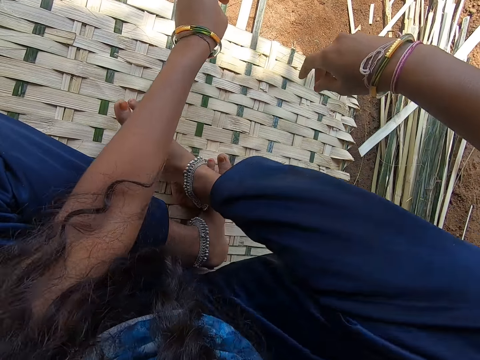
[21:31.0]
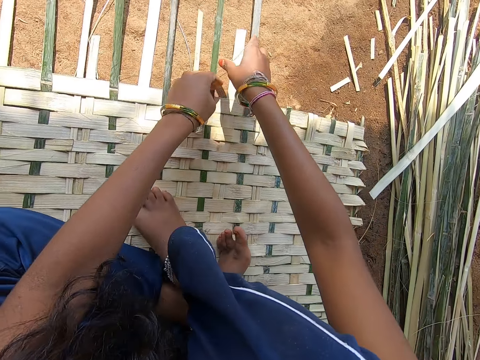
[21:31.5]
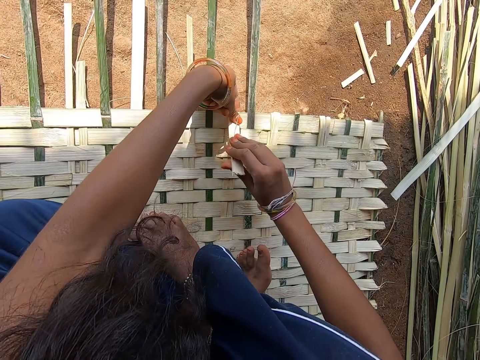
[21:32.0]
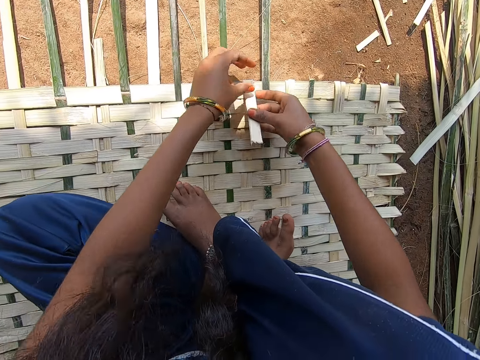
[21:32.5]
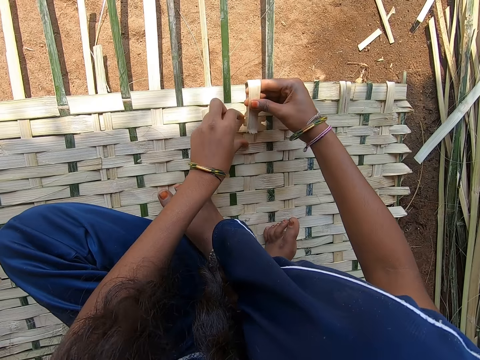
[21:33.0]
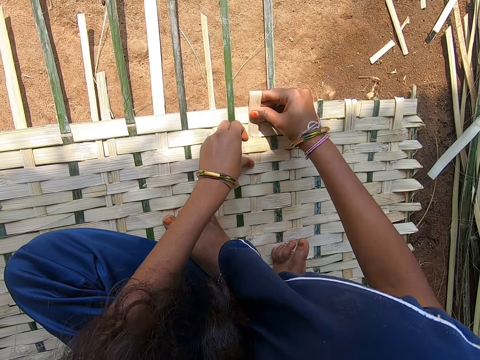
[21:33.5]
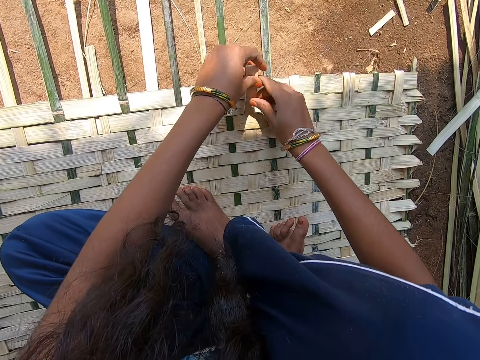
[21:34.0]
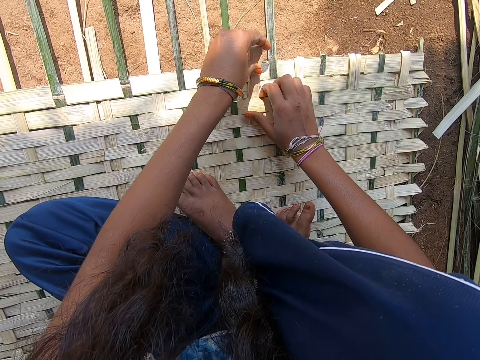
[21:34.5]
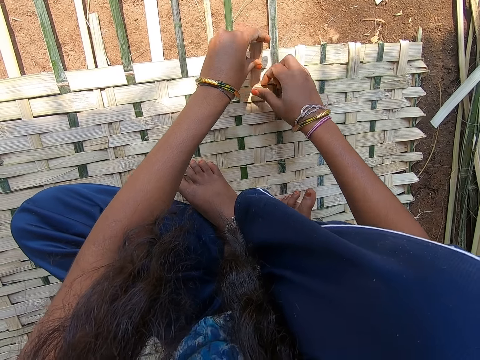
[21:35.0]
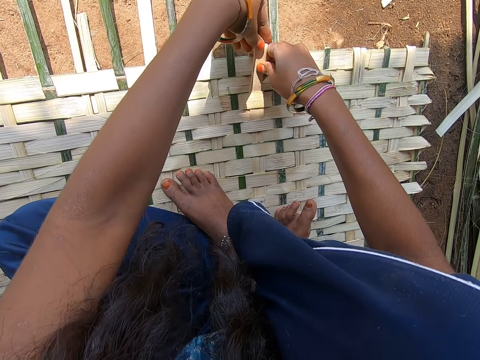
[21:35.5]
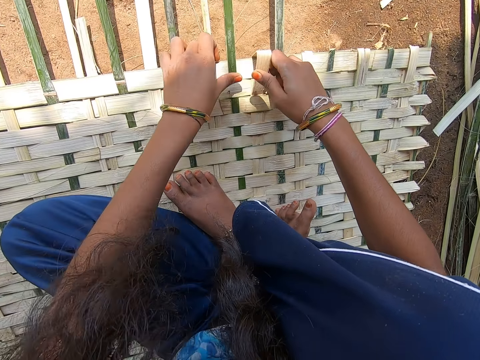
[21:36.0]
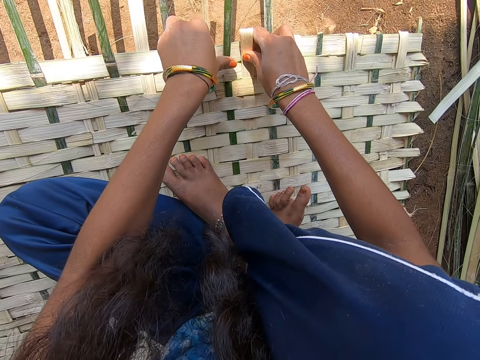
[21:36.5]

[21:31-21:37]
The camera wearer intertwines the bamboo strips.

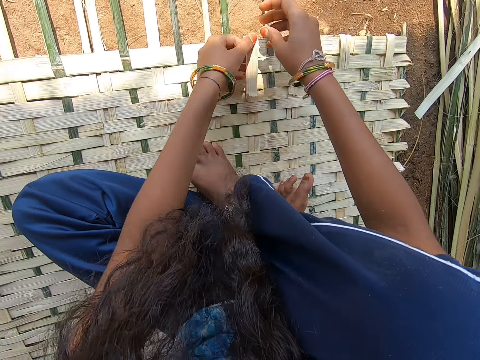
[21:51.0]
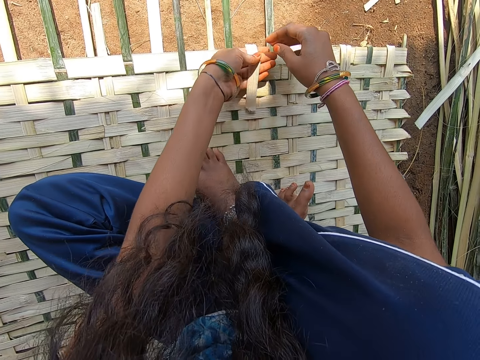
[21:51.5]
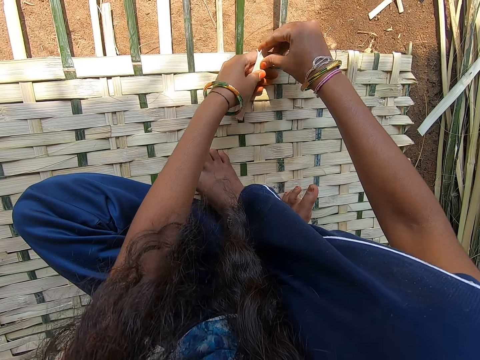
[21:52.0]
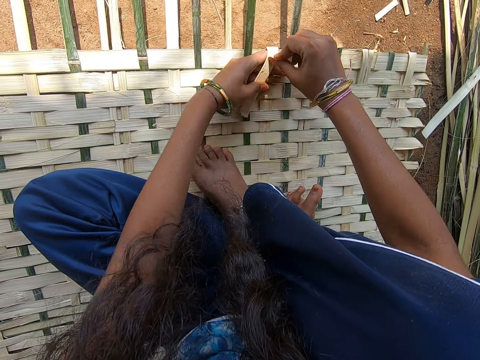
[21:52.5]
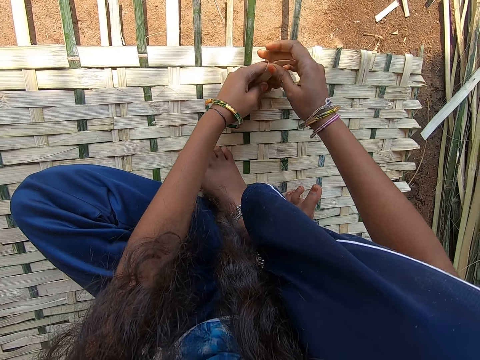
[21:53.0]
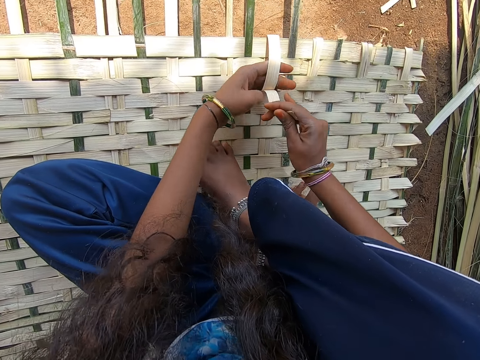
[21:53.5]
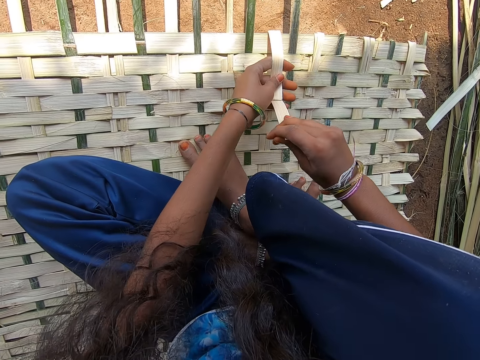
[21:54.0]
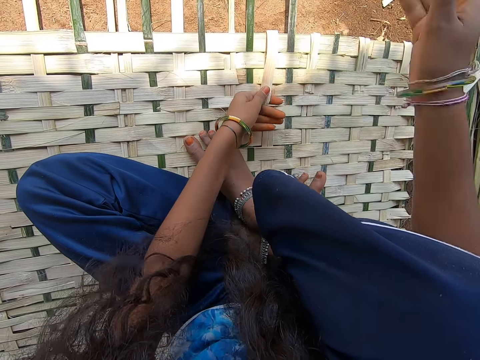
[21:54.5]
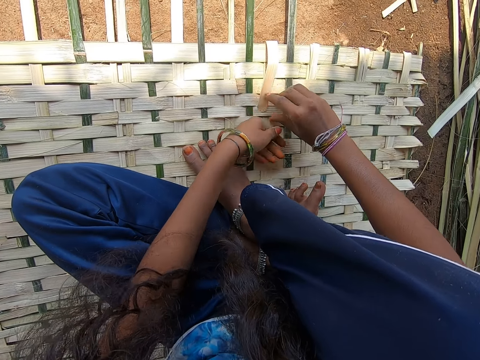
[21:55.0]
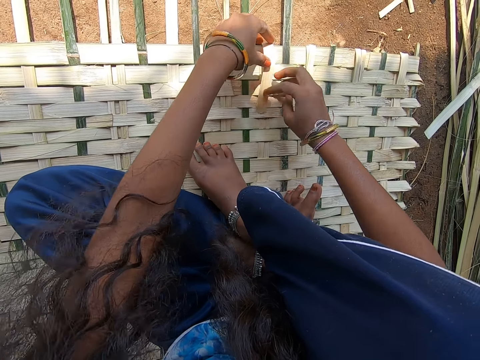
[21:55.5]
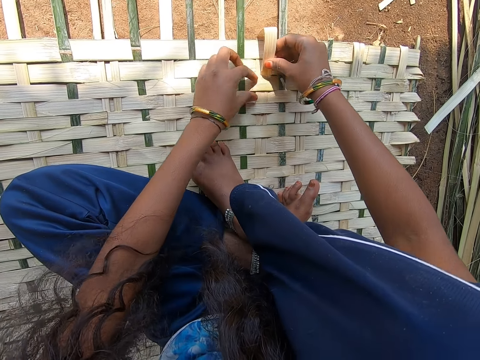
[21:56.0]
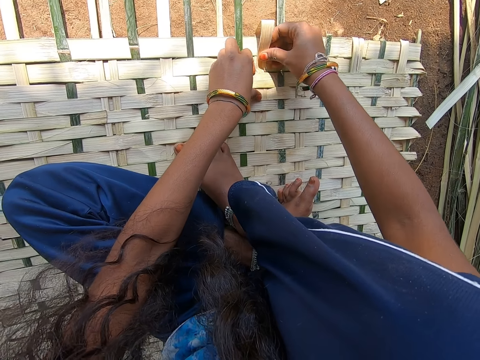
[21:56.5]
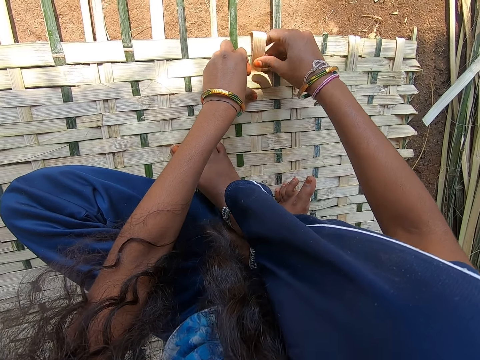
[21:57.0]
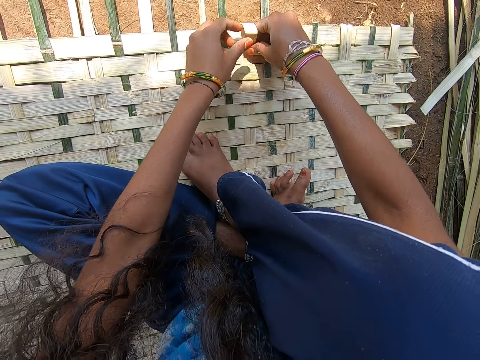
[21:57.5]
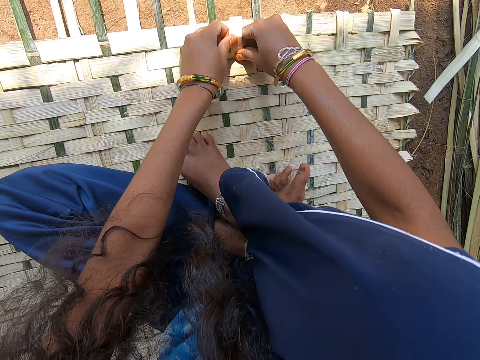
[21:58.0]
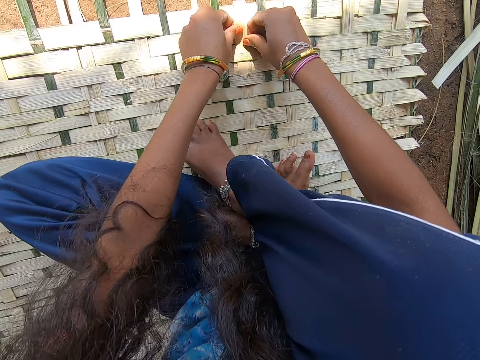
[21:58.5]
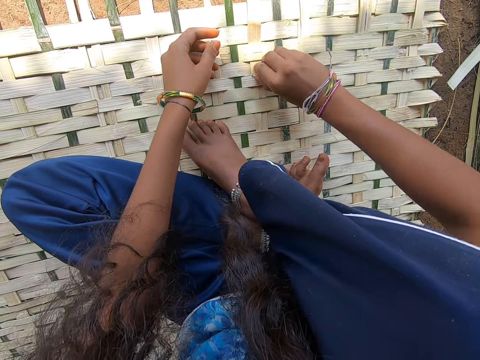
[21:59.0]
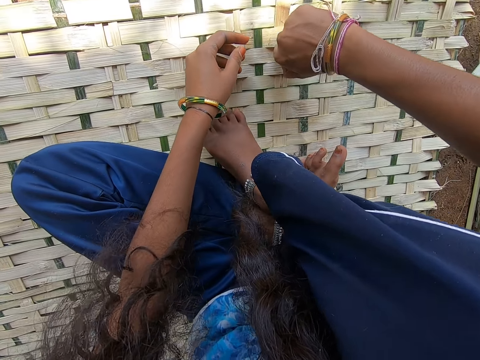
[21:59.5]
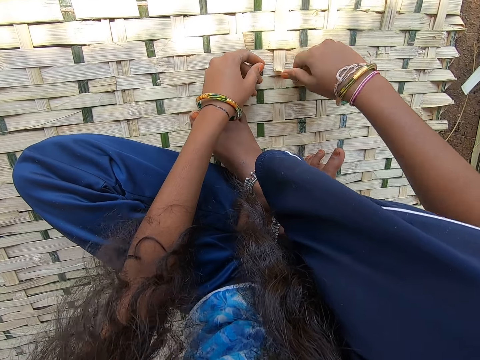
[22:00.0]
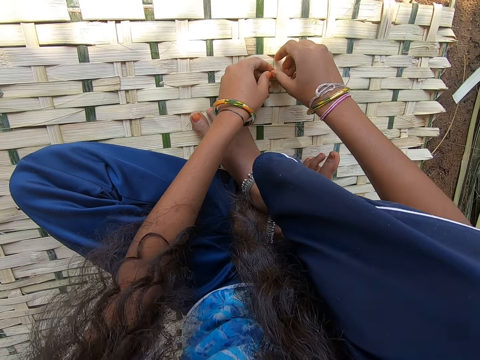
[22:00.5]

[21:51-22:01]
The camera wearer removes the bamboo strip threads, drops the bamboo strip on the ground and intertwines the bamboo strips.

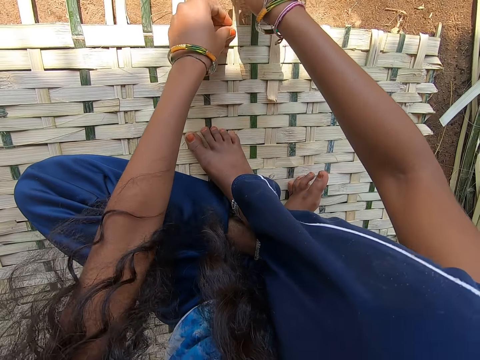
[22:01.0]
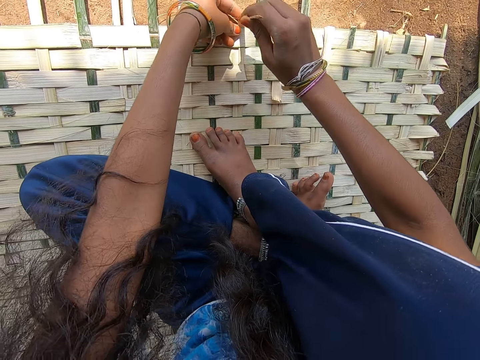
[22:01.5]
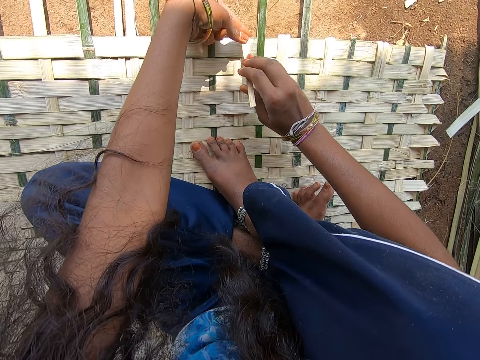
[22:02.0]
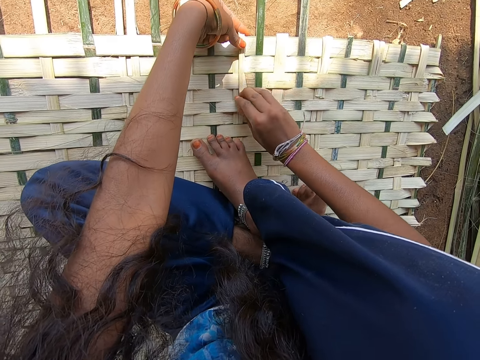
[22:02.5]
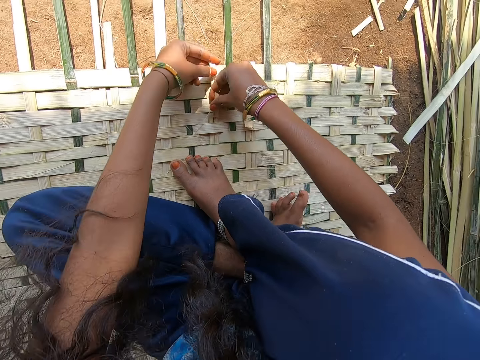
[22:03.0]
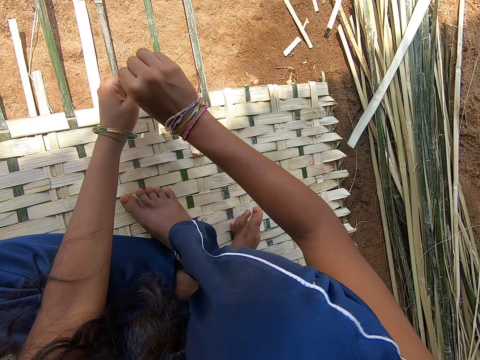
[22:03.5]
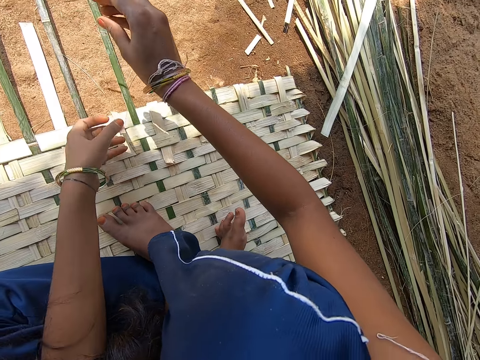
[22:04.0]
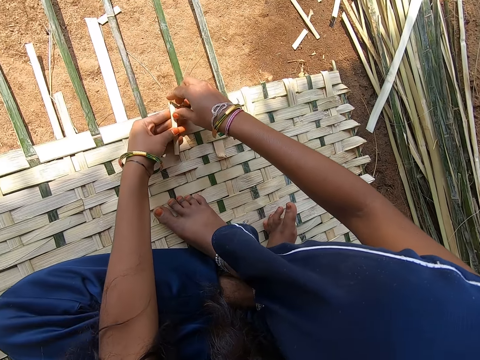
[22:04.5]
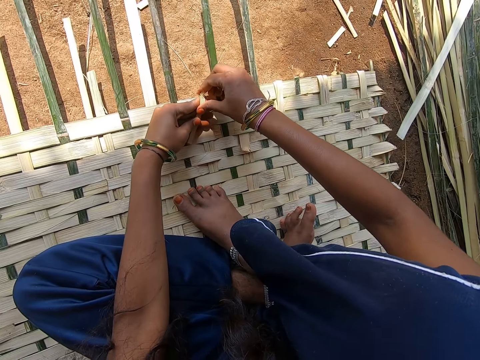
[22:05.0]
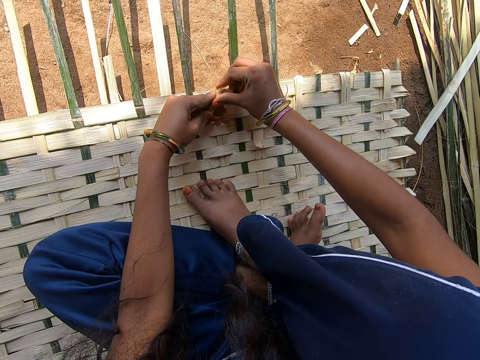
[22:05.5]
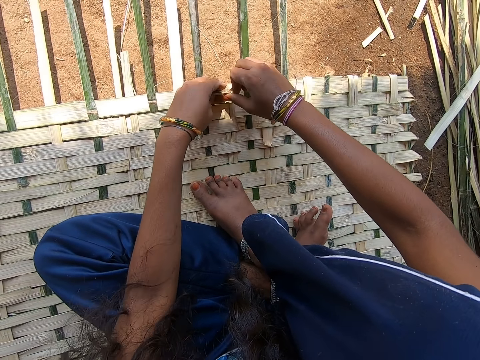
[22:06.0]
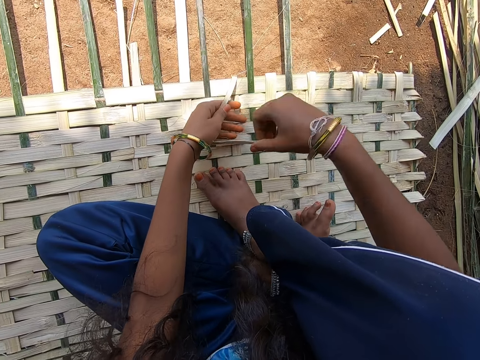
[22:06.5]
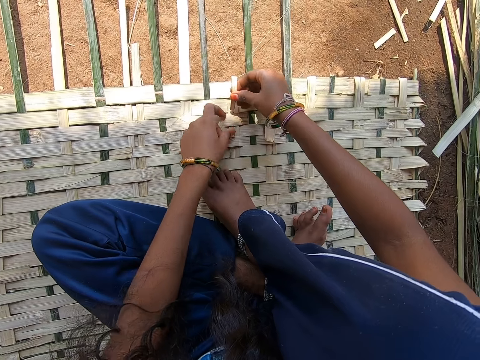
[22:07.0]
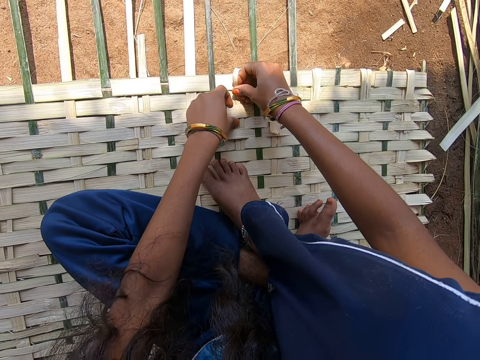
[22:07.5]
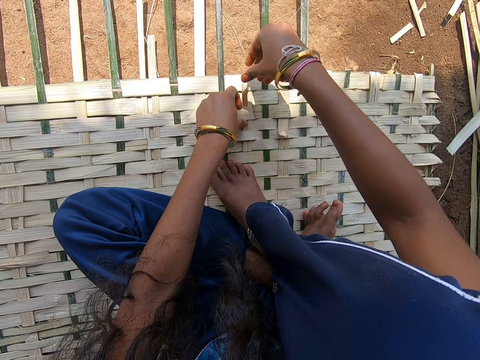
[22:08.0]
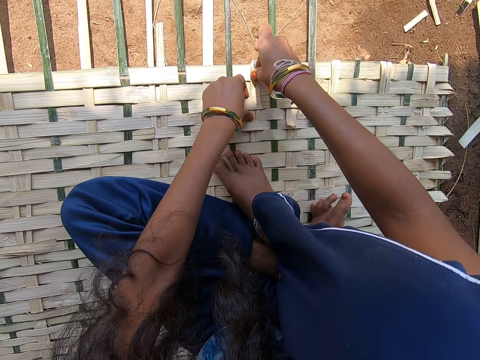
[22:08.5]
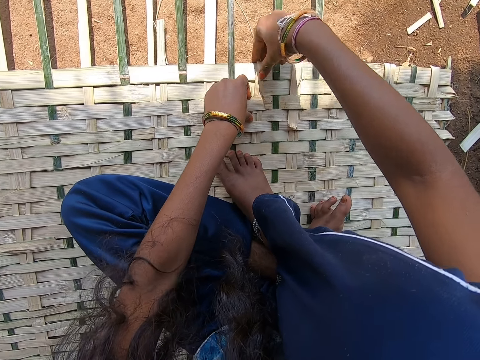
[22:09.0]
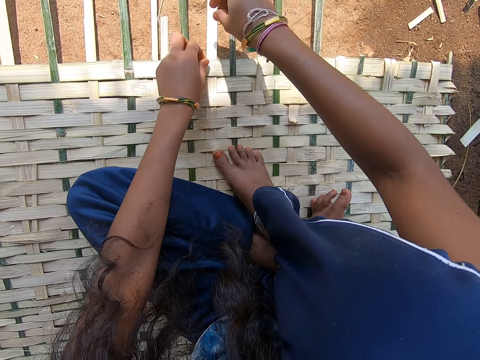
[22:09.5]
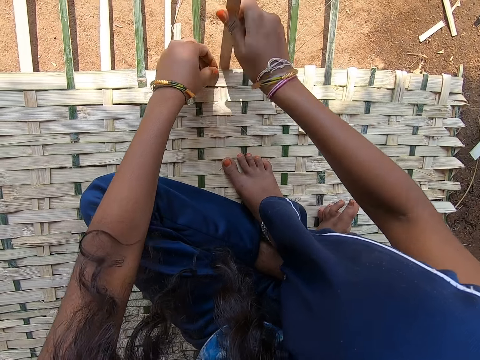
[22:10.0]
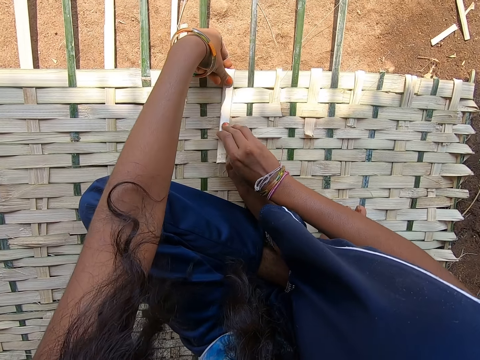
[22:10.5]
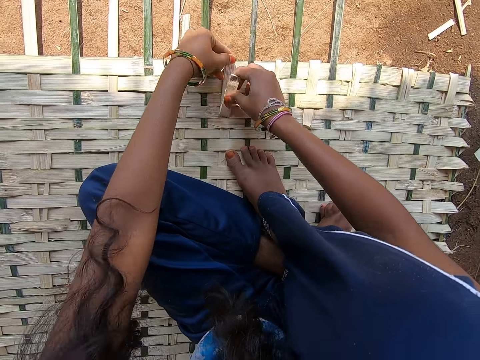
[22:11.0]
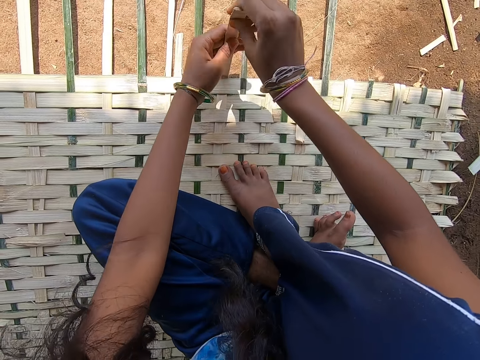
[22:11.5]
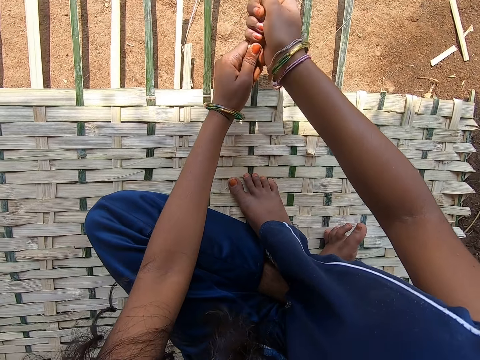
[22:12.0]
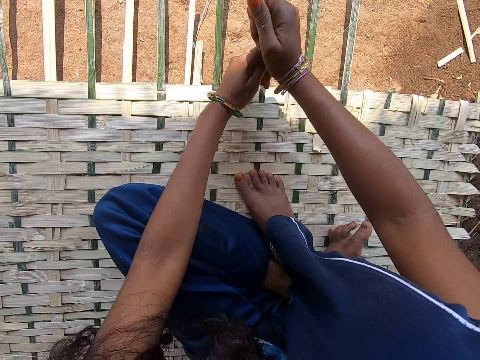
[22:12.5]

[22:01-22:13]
The camera wearer cuts the bamboo strip. They drop the bamboo strip on the ground. They remove the bamboo strip threads. They drop the bamboo strip on the ground. They intertwine the bamboo strips. They cut the bamboo strip.
